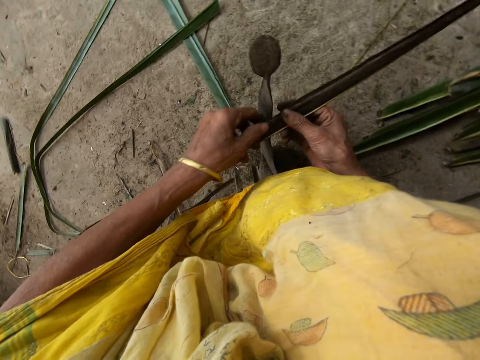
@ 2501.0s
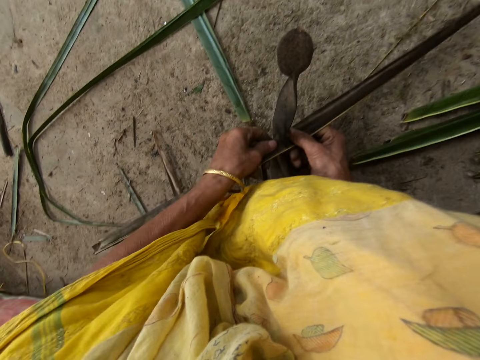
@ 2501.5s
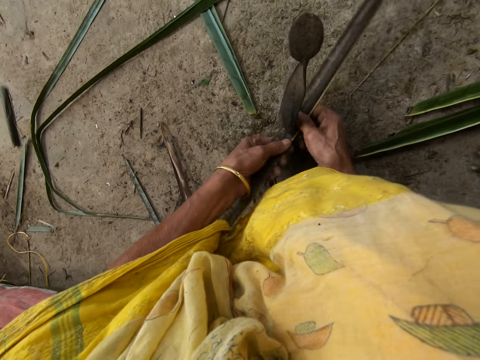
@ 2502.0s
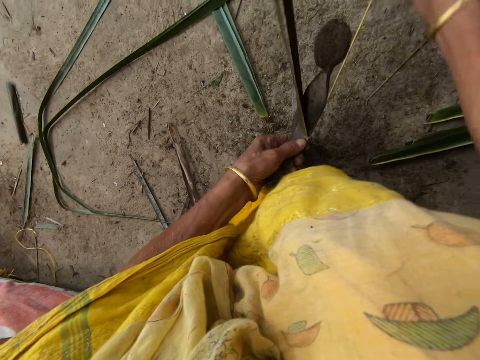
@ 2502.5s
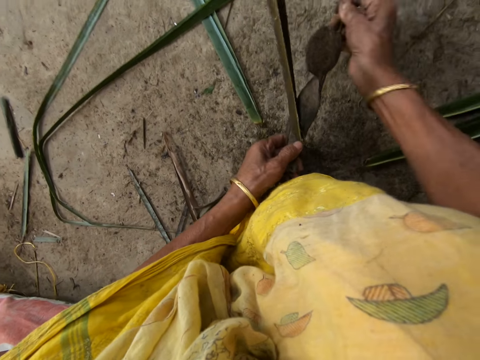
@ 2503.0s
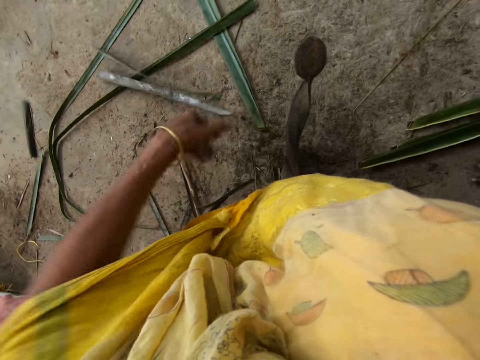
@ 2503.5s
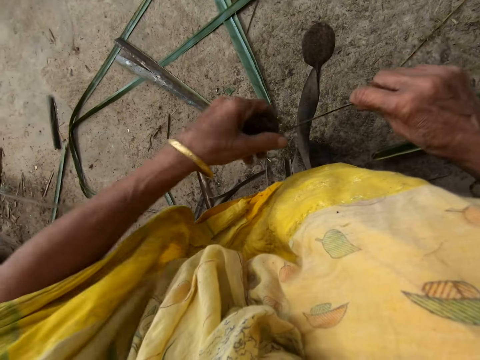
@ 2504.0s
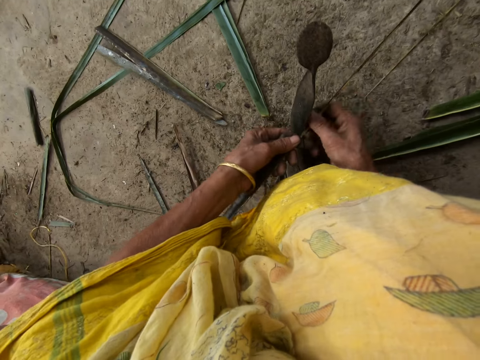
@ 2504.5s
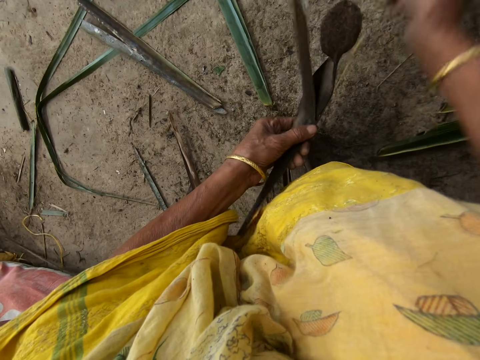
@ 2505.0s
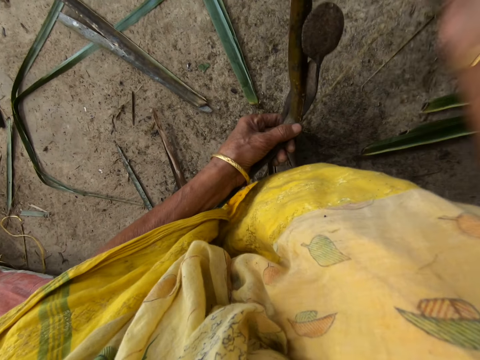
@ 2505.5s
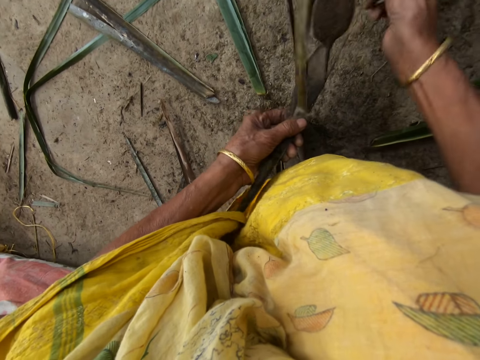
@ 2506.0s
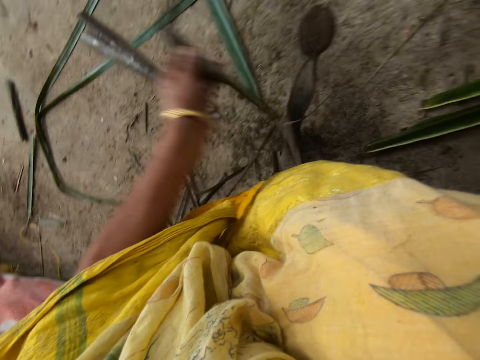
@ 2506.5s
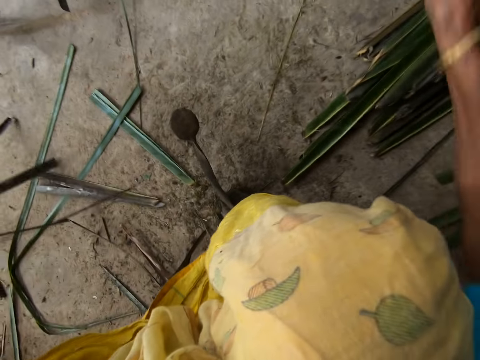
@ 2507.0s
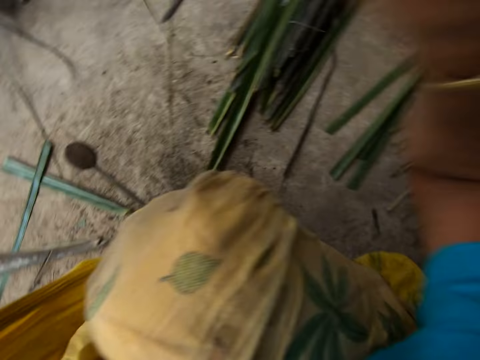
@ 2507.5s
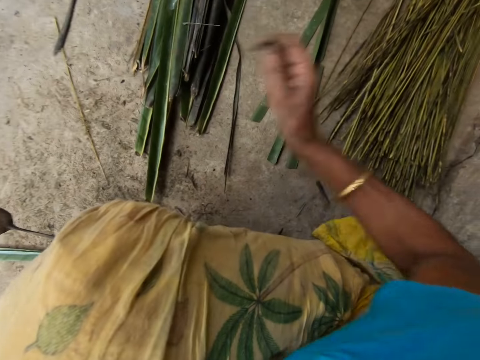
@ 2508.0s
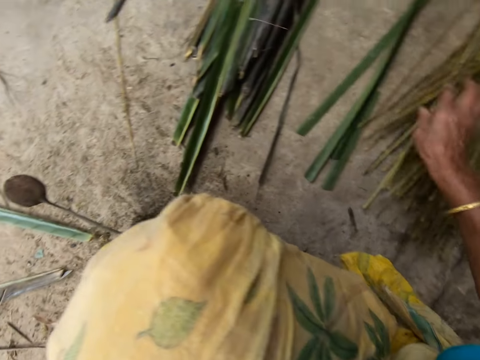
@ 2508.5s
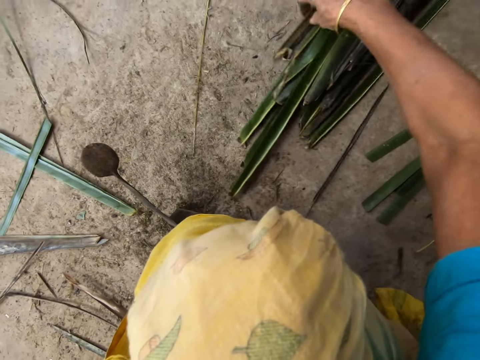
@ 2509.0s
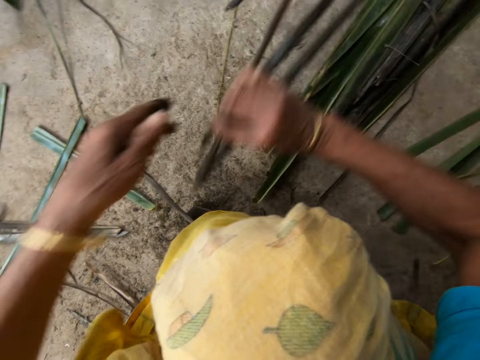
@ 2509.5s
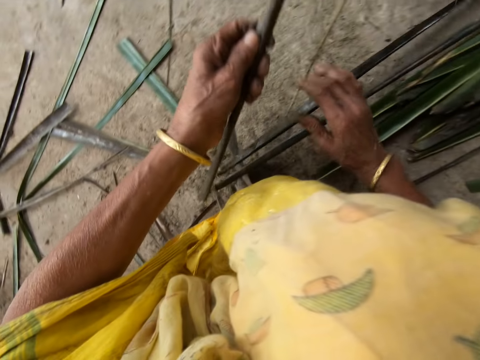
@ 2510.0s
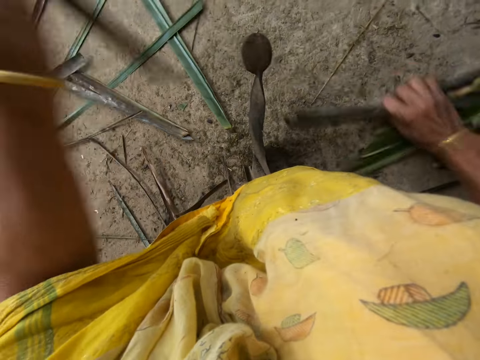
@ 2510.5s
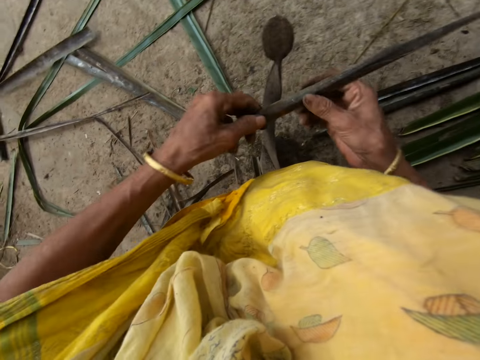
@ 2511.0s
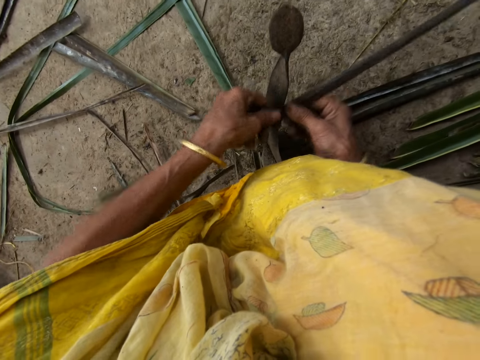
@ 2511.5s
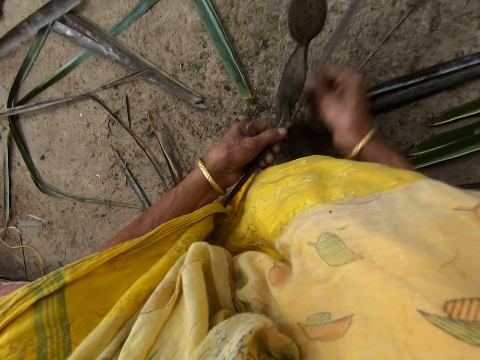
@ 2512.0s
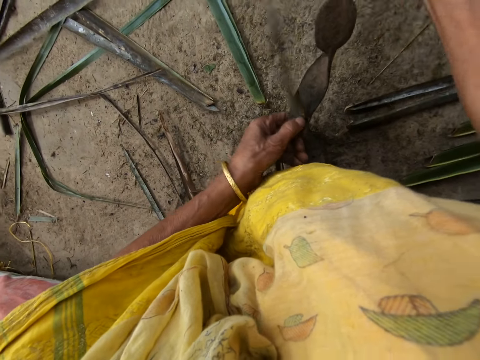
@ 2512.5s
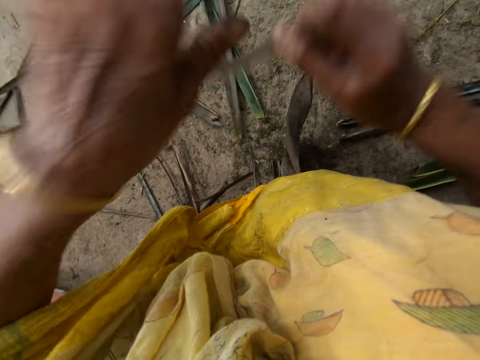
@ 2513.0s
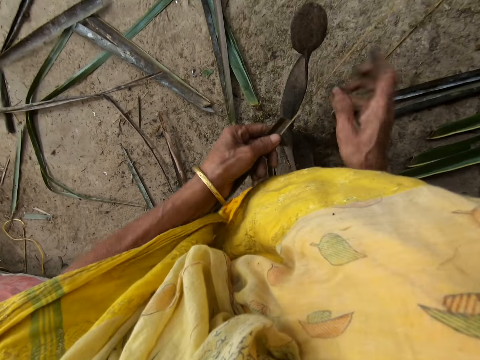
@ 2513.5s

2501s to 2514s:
The camera wearer reaps the coconut leaf off the midrib or stick on the vegetable cutter on the floor. She pulls the midrib on the coconut leaf. She reaps the coconut leaf off the midrib on the vegetable cutter. She pulls the midrib on the coconut leaf. She drops the stick on the floor with her right hand. She picks up a leaflet from the floor with her right hand. She tears the coconut leaves apart. She reaps the coconut leaf off the midrib on the vegetable cutter on the floor. She pulls the midrib on the coconut leaf.

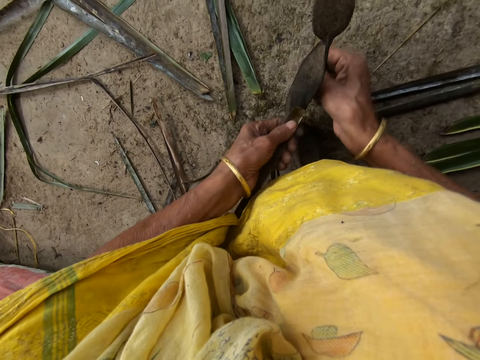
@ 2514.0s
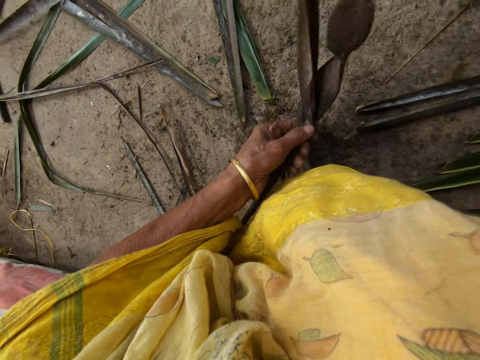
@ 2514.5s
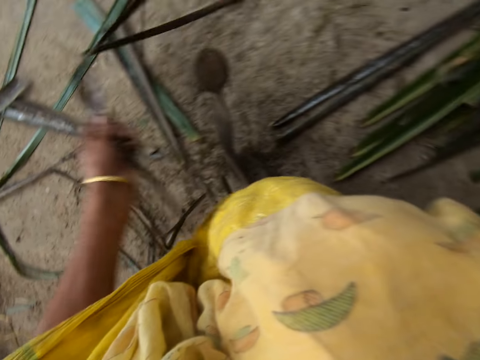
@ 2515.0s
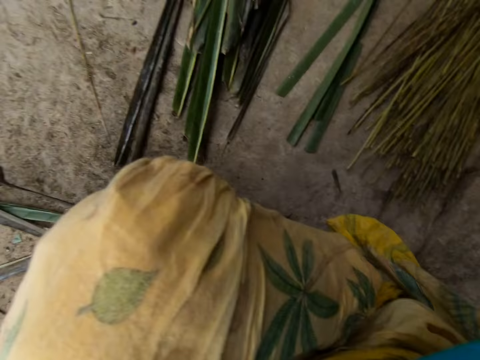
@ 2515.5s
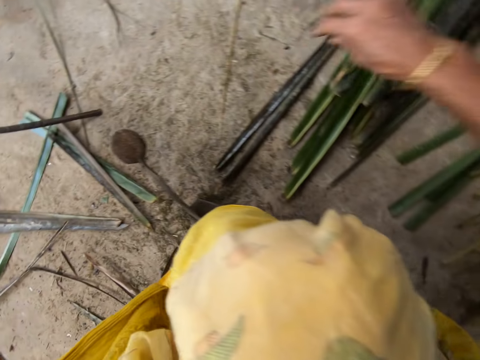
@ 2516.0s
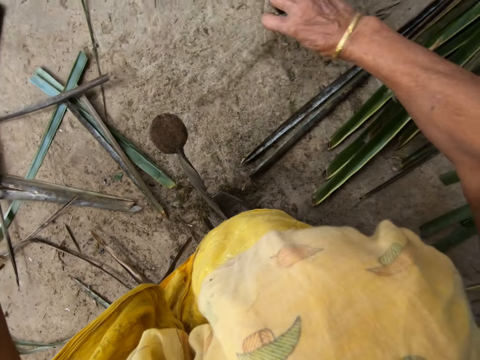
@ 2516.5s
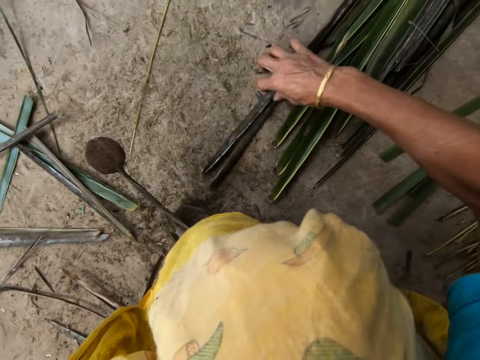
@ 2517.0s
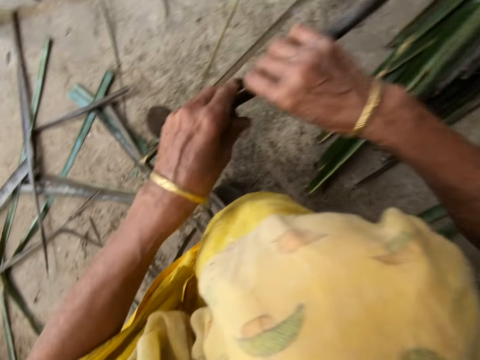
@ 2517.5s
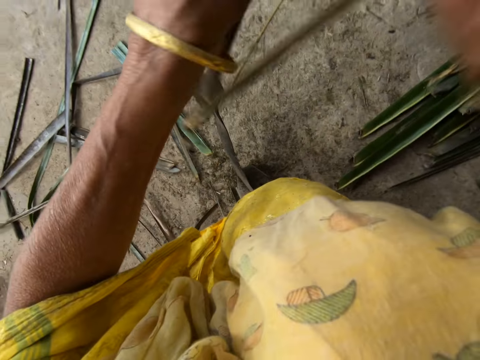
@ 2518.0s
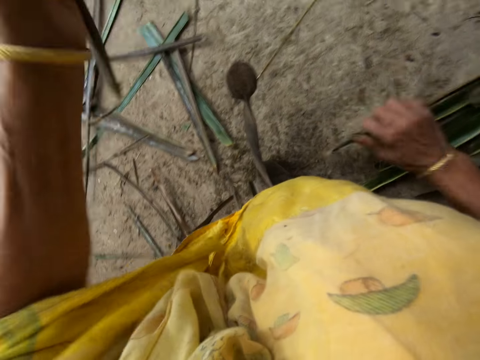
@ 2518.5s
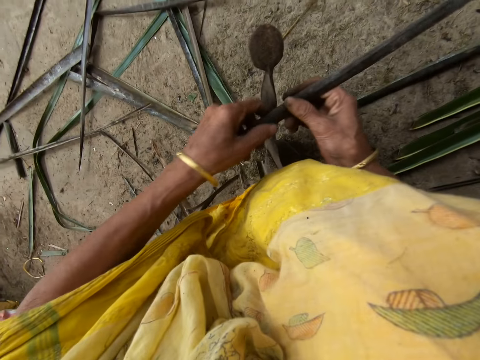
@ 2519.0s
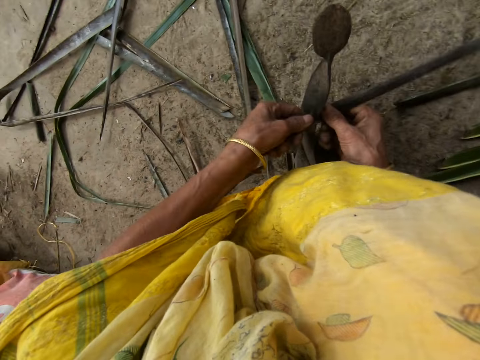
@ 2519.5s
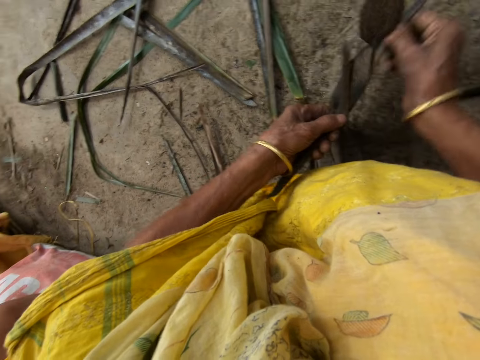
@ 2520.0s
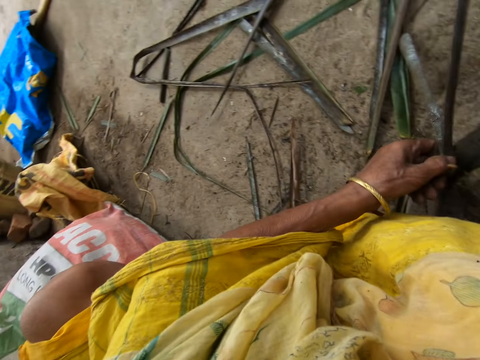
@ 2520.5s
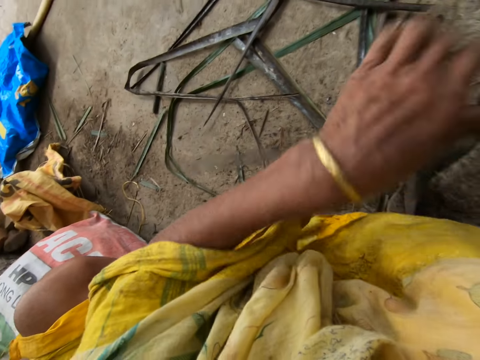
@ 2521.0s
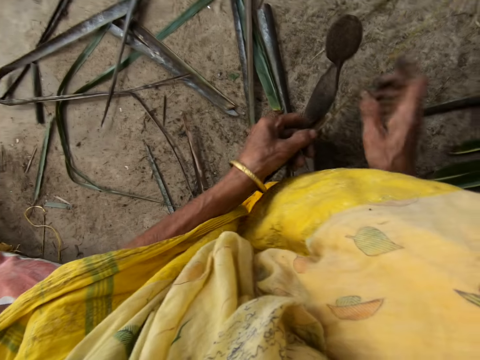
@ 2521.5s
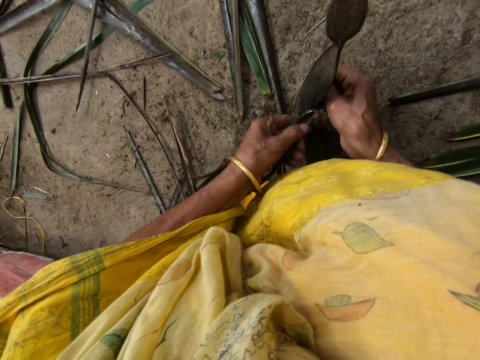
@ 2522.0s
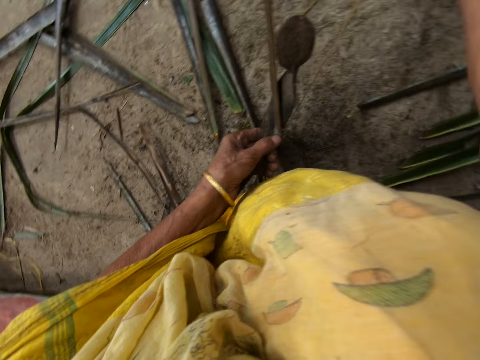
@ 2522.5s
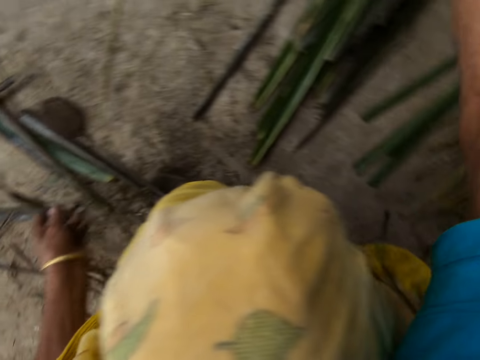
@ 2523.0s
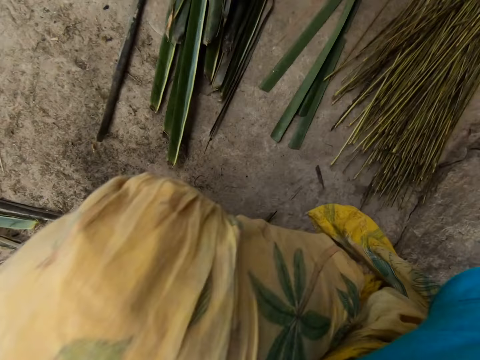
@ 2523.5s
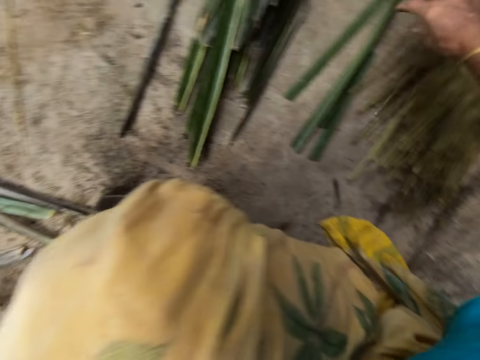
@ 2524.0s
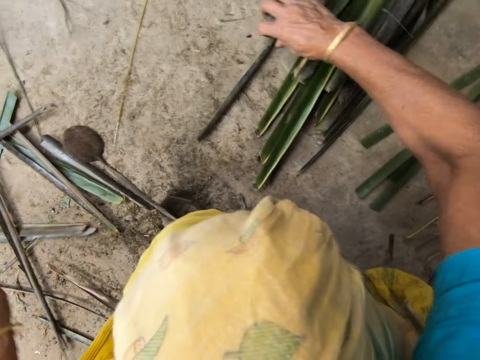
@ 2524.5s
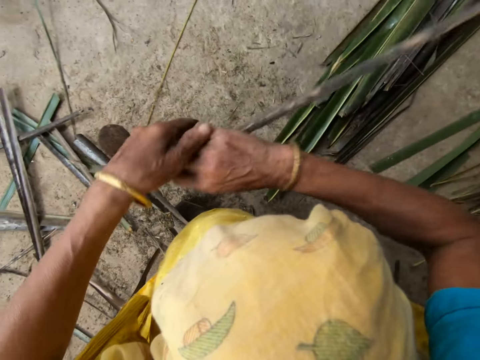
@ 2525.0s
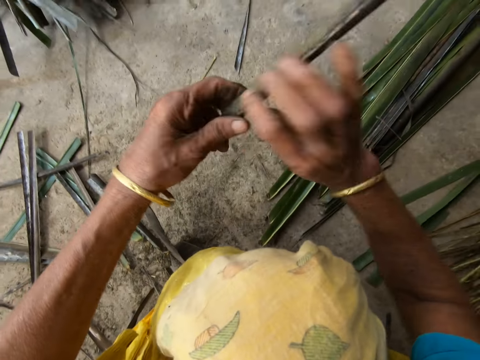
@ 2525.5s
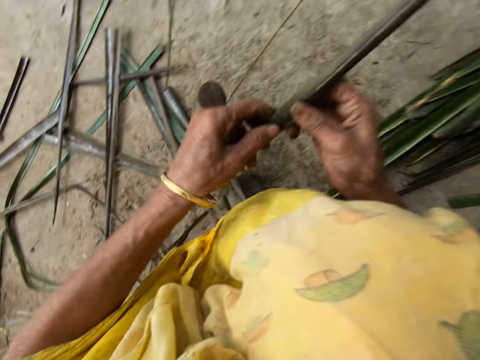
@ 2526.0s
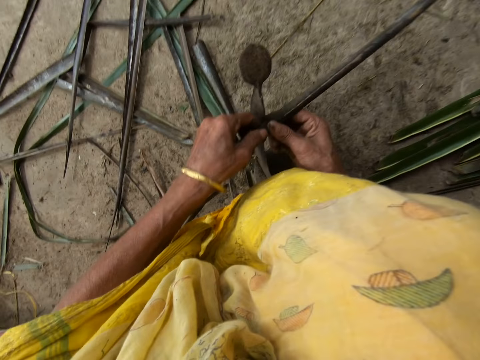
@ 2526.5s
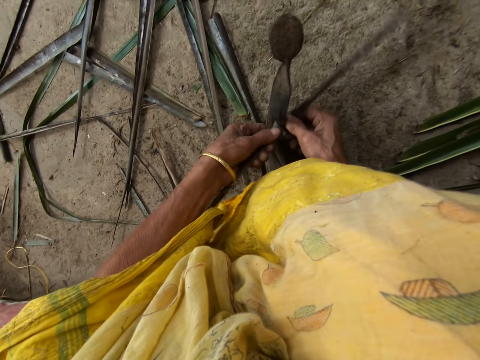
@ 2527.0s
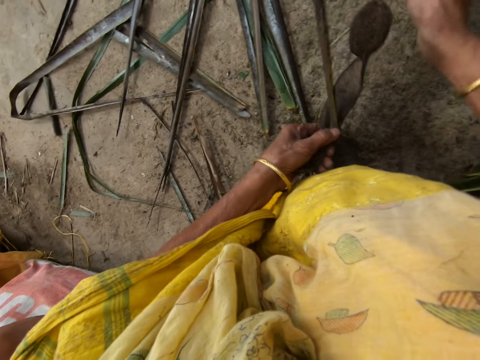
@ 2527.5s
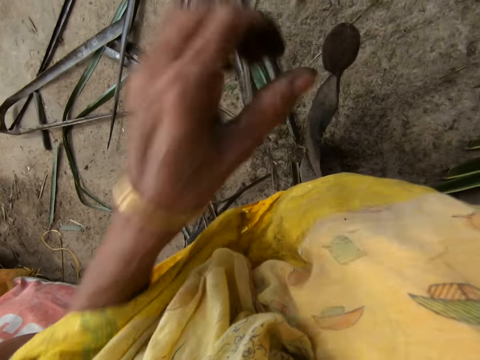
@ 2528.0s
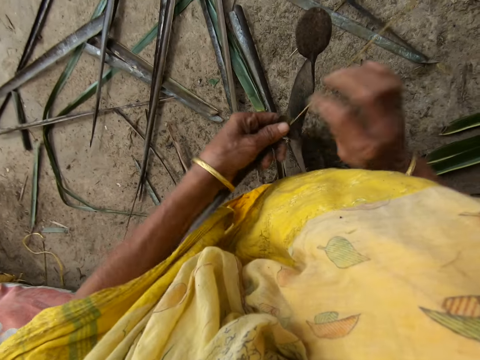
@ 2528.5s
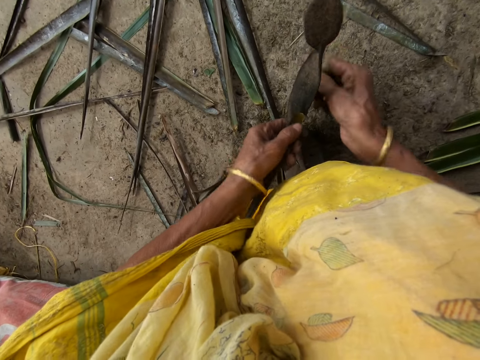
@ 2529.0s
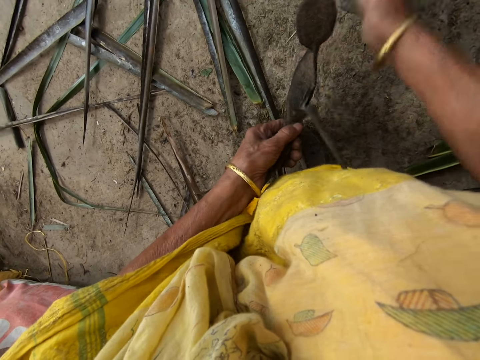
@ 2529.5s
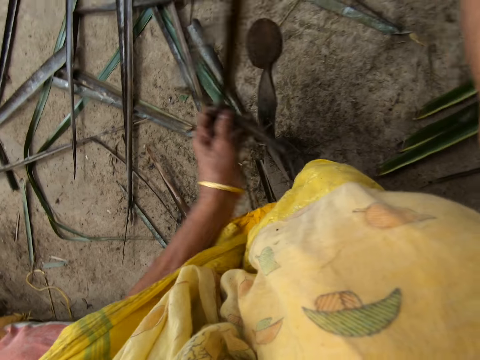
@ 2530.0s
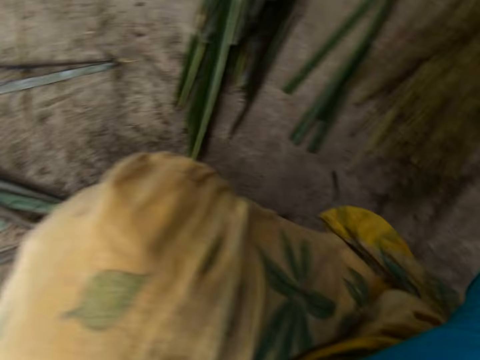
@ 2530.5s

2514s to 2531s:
The camera wearer reaps the coconut leaf off the midrib or stick on the vegetable cutter. She pulls the midrib on the coconut leaf. She drops the stick on the floor with her right hand. She picks up a leaflet from the floor with her right hand. She tears the coconut leaves apart. She reaps the coconut leaf off the midrib on the vegetable cutter on the floor. She pulls the midrib on the coconut leaf. She reaps the coconut leaf off the midrib on the vegetable cutter. She pulls the midrib on the coconut leaf. She drops the stick on the floor with her right hand. She picks up a leaflet from the floor with her right hand. She reaps the coconut leaf off the midrib on the vegetable cutter on the floor. She pulls the midrib on the coconut leaf. She reaps the coconut leaf off the midrib on the vegetable cutter. She pulls the midrib on the coconut leaf. She puts the coconut leaf midrib on the floor.
